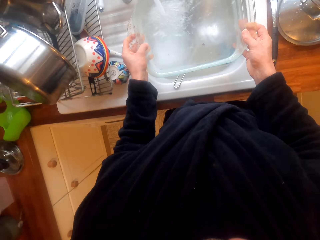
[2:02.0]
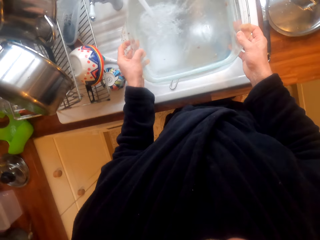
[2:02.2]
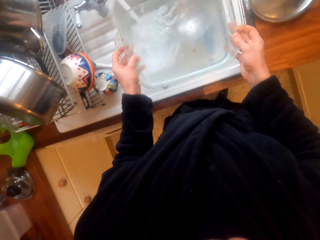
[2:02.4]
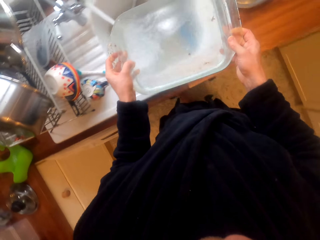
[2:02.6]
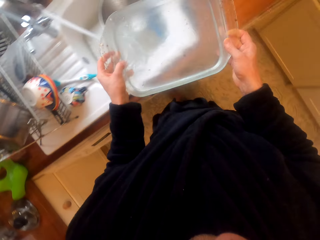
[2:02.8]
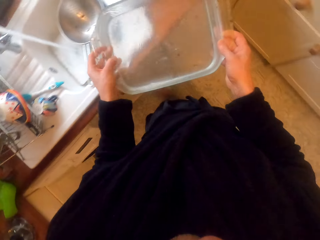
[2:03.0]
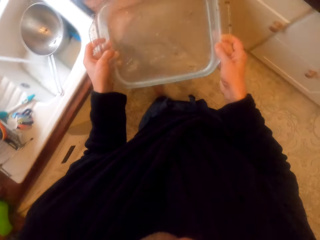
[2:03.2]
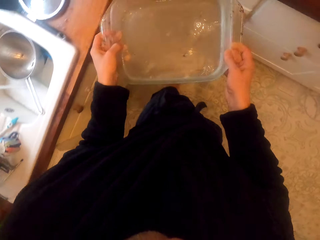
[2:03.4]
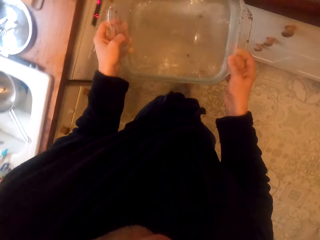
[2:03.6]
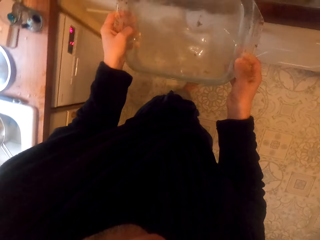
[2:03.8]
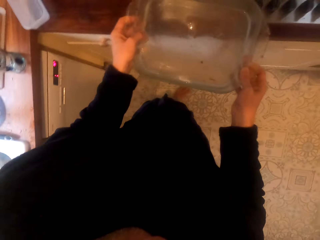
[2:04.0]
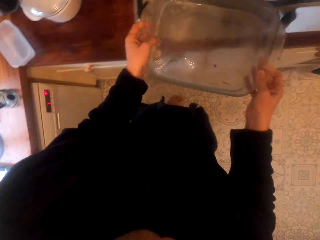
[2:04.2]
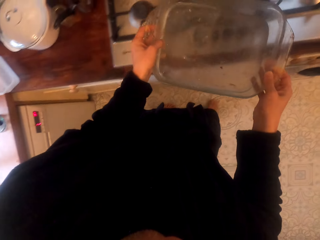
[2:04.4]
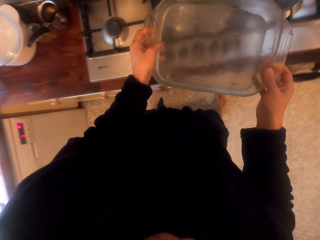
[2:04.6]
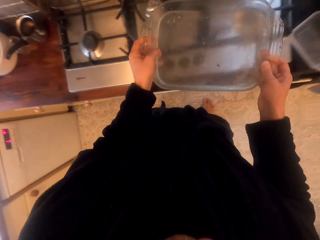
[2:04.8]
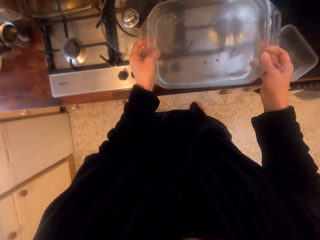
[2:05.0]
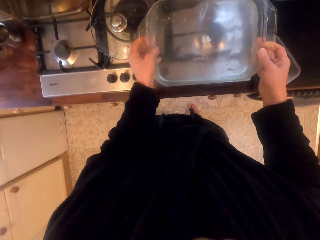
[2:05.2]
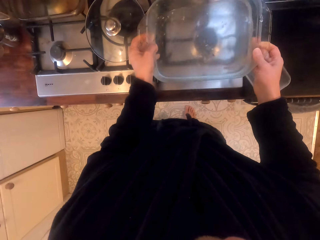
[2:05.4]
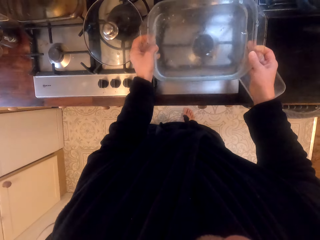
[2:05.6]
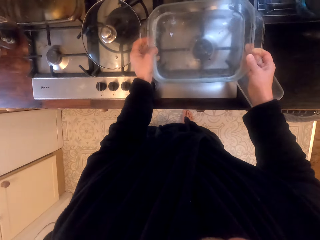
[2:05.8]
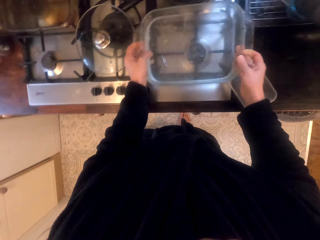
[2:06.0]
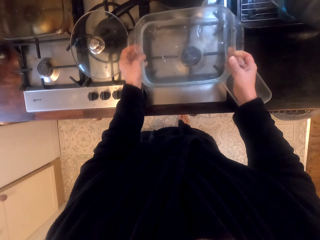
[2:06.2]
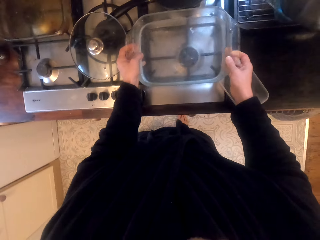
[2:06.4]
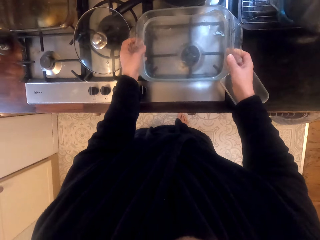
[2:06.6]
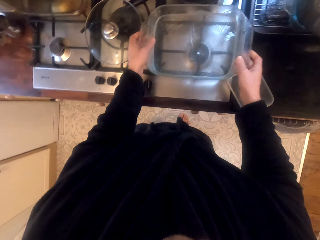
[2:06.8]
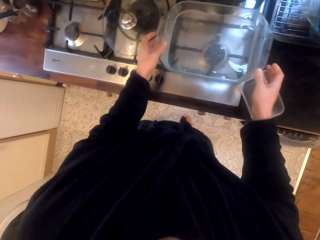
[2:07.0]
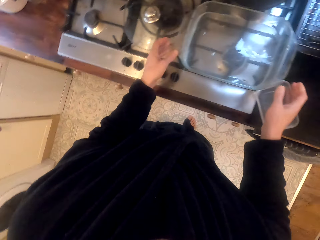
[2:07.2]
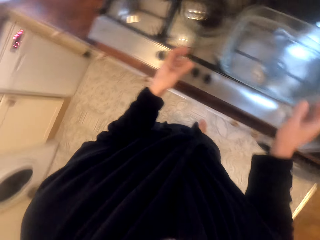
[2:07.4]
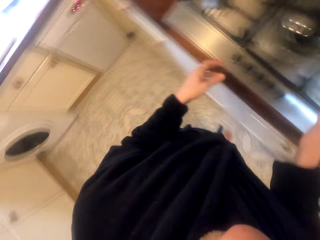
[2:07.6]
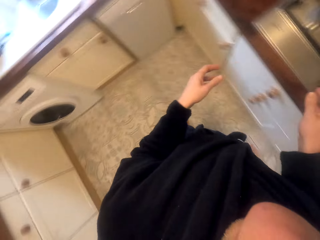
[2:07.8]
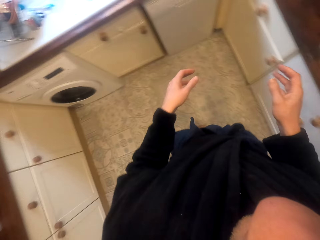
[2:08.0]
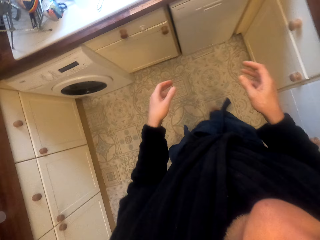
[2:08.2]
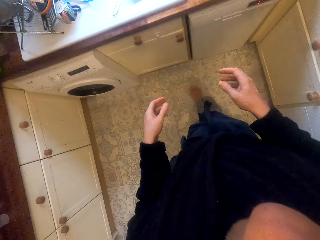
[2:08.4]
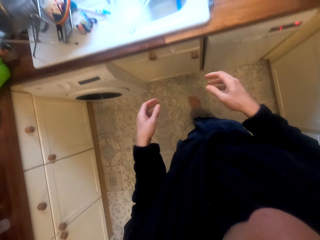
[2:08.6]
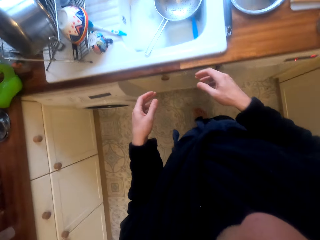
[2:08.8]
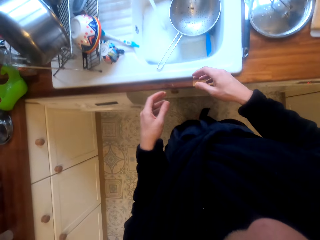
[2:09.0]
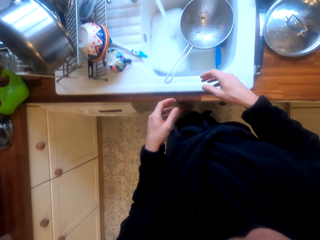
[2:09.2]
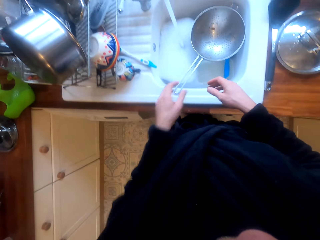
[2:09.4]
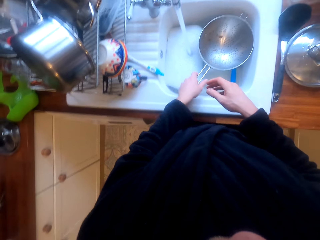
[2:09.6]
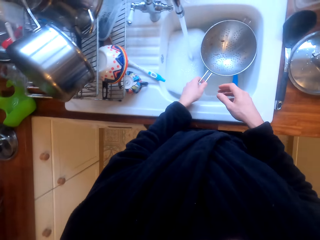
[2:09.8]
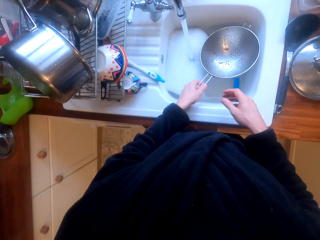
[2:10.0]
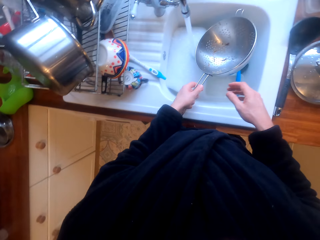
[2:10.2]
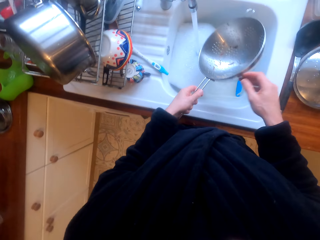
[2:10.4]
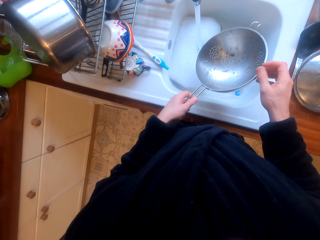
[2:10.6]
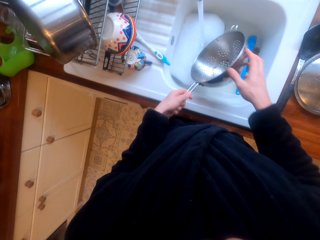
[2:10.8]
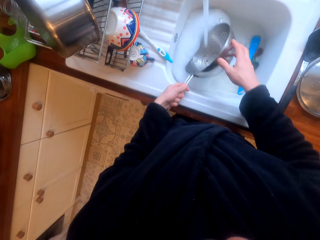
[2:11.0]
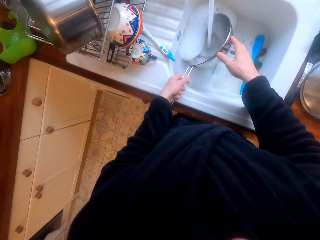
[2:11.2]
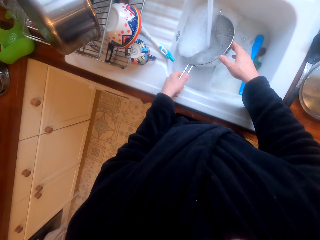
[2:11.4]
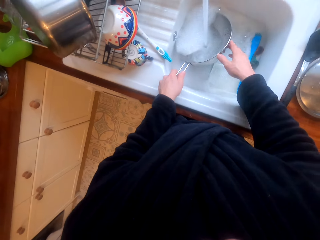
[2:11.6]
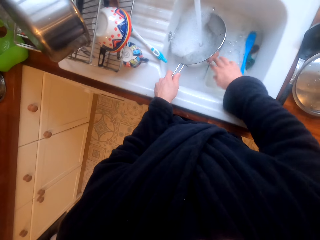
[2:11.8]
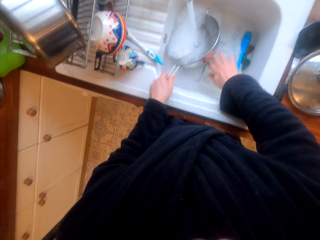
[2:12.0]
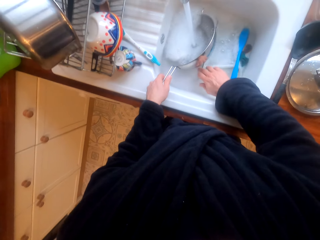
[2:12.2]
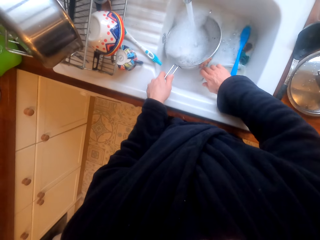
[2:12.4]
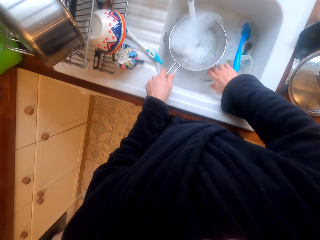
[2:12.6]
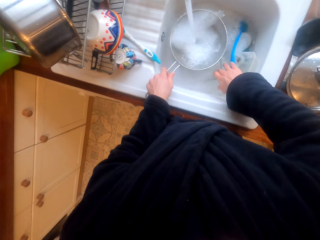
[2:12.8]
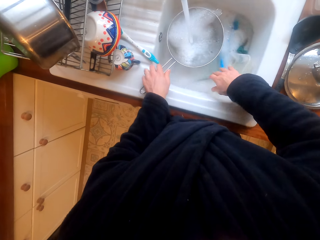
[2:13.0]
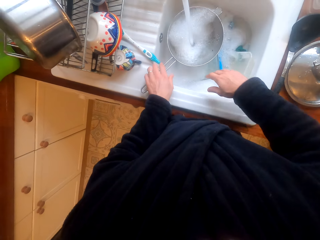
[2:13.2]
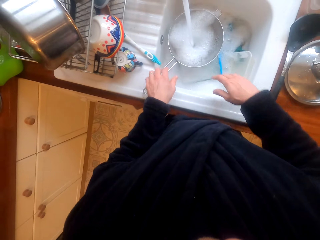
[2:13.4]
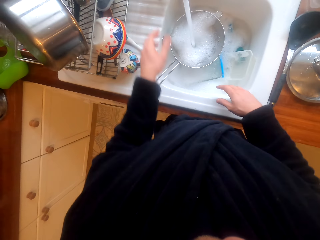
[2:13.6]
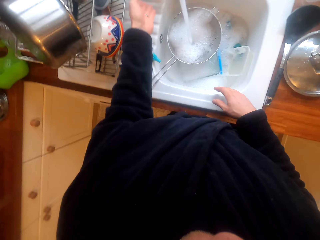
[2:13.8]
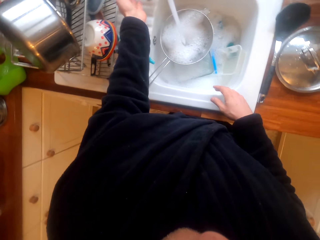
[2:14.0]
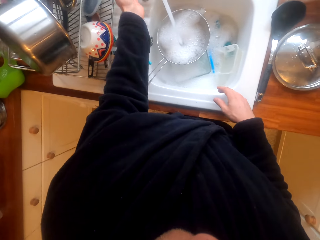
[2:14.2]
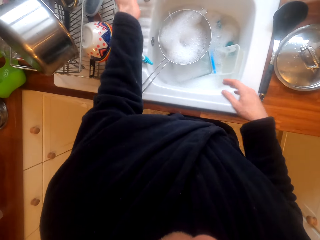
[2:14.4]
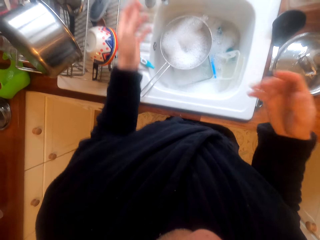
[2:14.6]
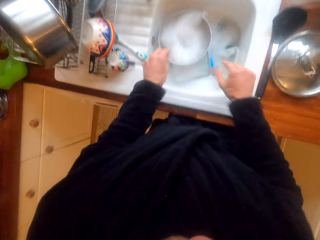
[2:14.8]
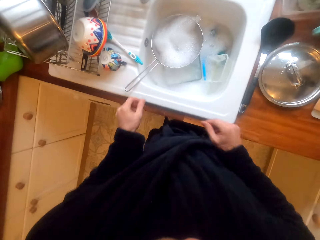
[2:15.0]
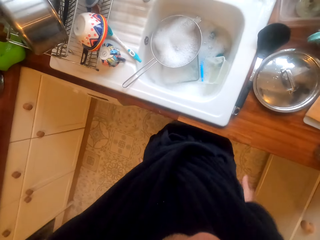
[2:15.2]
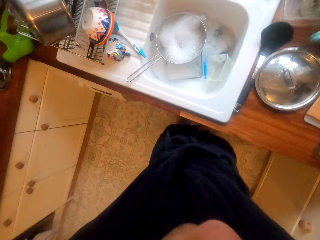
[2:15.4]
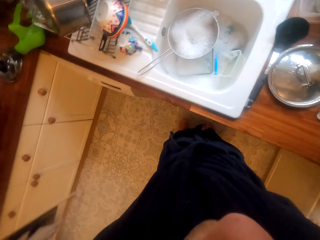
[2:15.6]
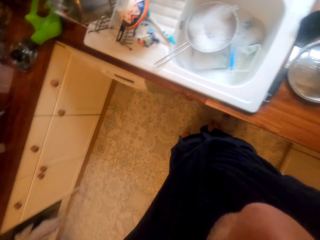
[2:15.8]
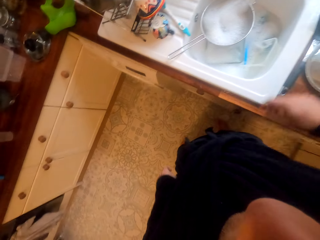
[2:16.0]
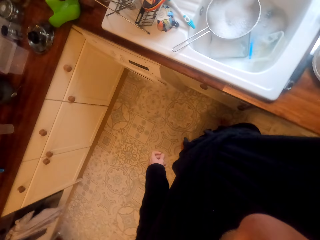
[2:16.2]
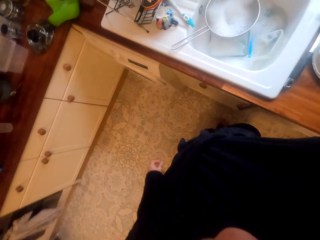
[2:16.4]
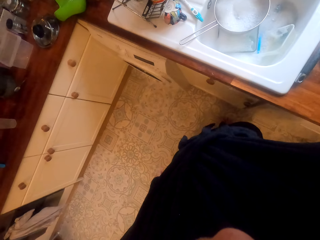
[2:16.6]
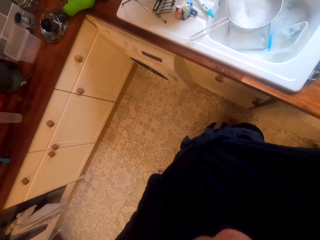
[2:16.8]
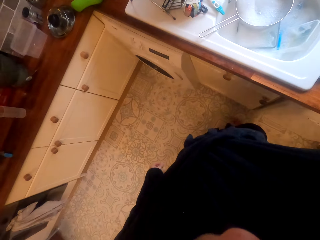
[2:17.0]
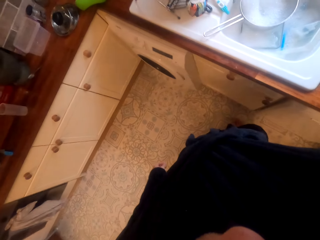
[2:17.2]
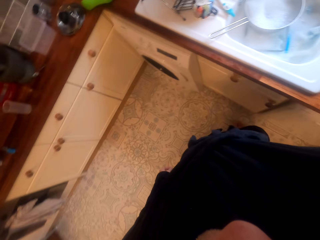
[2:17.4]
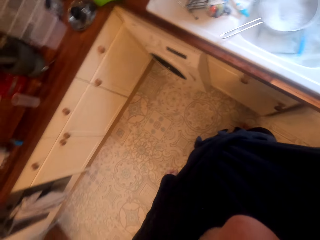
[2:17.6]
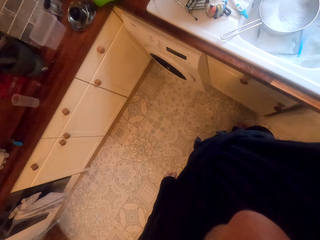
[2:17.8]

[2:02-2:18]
The camera wearer walks around the kitchen. They put the dish on the gas. They walk around the kitchen. They take the pan or sieve and clean the pan. They put the sieve on the sink. They close the tap. They lift up the hand.
